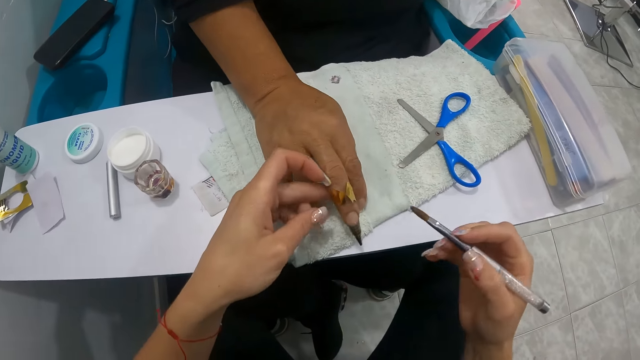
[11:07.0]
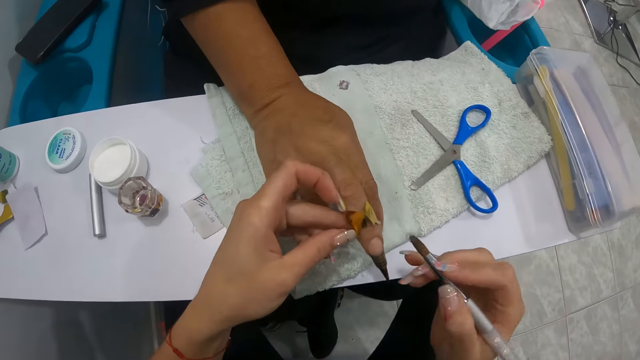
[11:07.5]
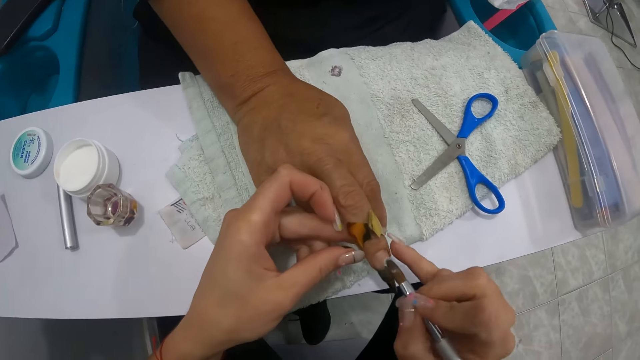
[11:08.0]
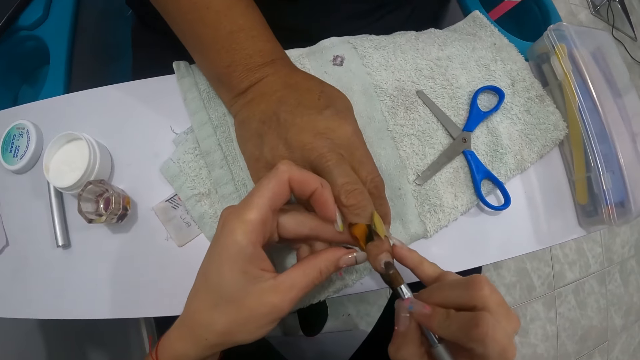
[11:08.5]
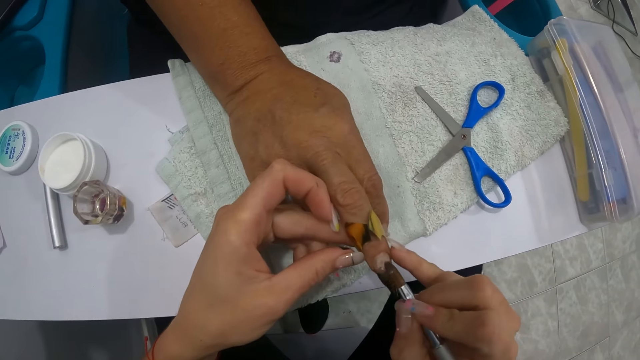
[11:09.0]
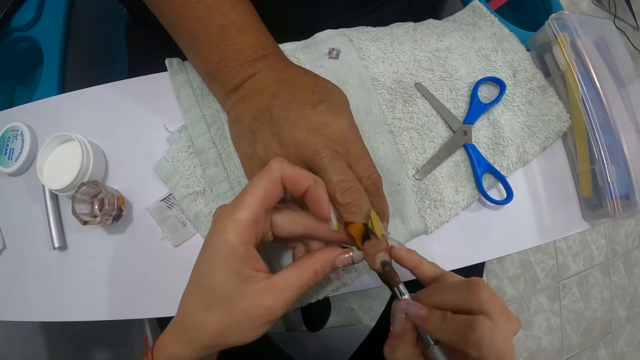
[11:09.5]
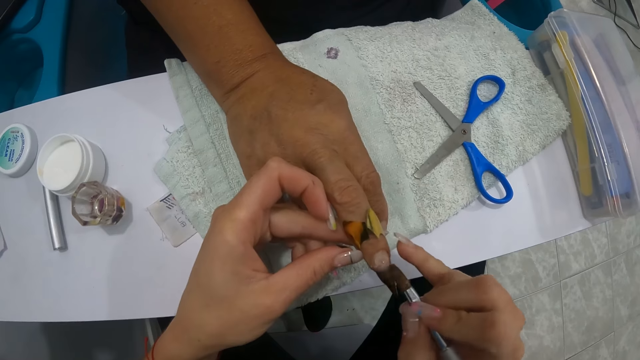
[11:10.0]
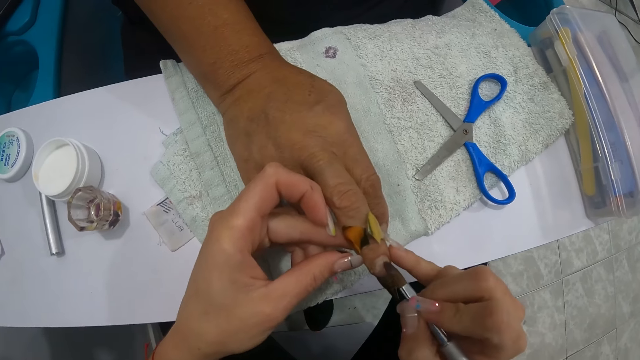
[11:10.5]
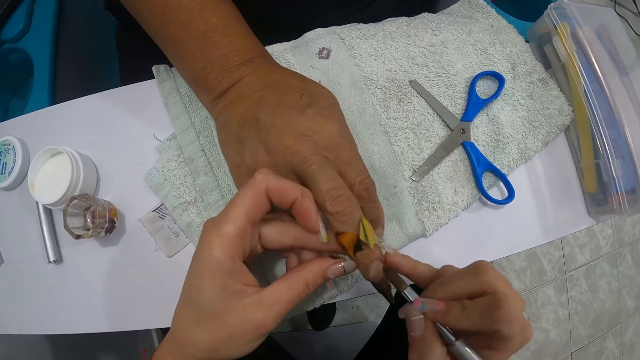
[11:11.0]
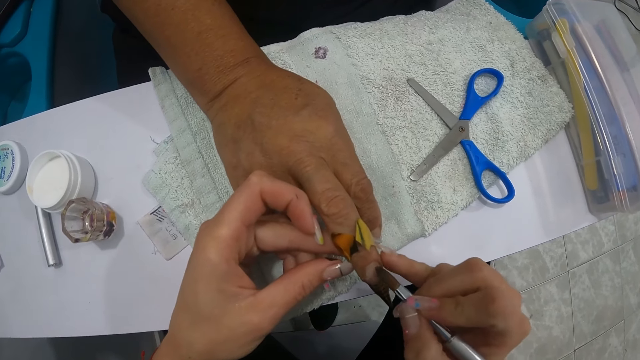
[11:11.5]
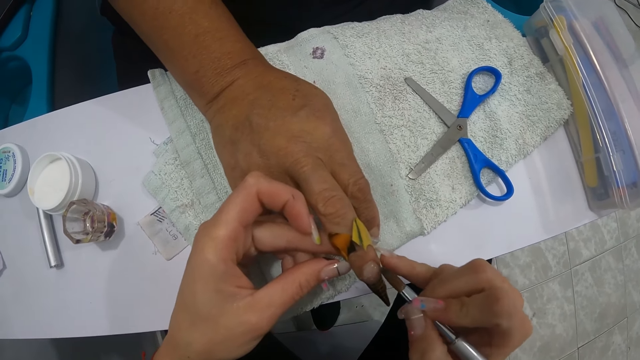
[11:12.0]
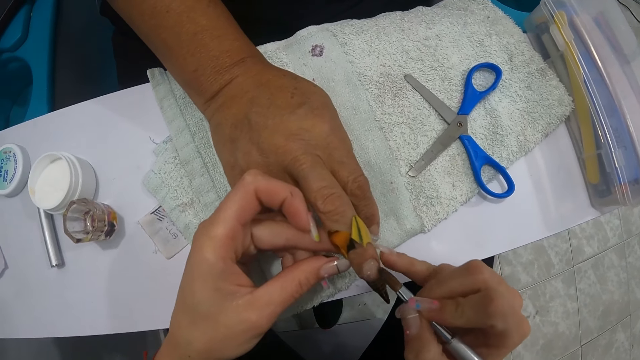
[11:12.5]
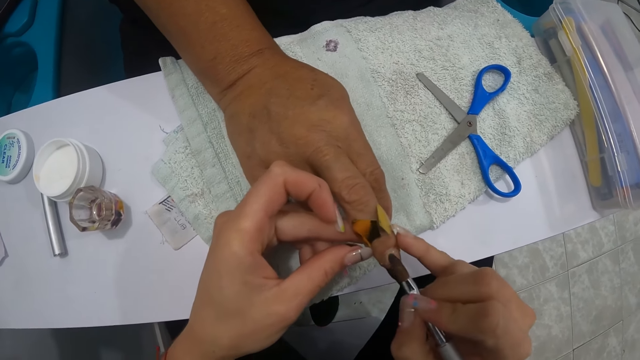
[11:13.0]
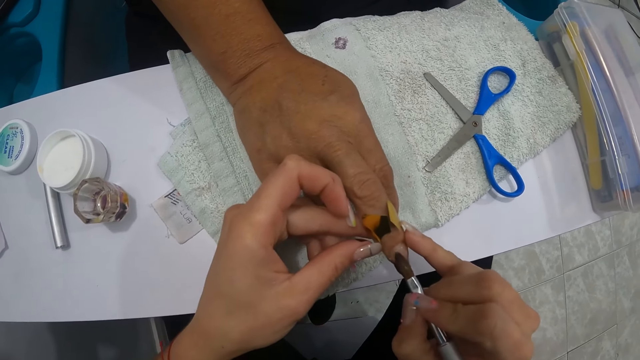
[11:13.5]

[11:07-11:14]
The camera wearer holds the woman's middle finger with her left hand. She lifts the woman's right middle finger with her left hand. She applies the cream on the nail. She dabs the woman's middle finger with the brush in her right hand.

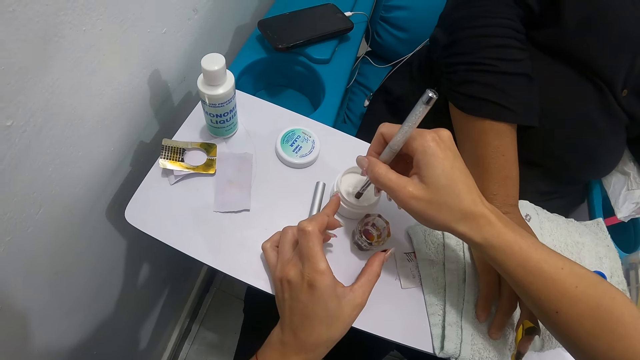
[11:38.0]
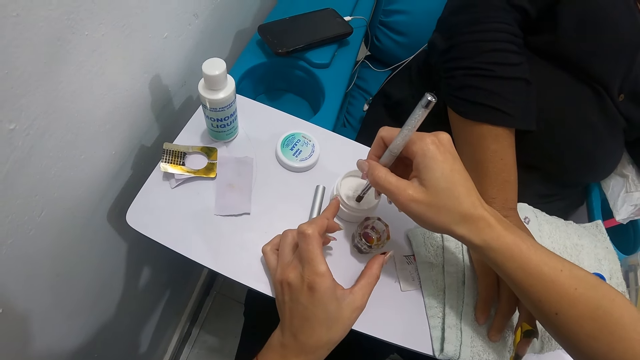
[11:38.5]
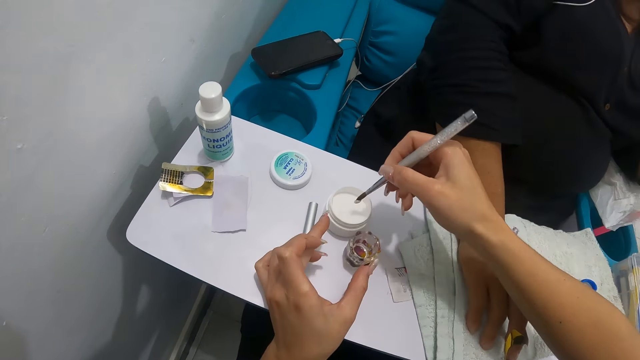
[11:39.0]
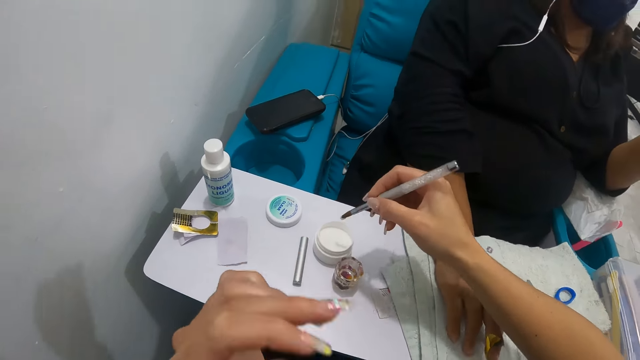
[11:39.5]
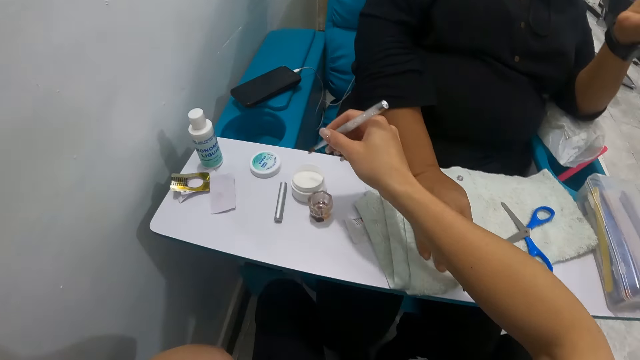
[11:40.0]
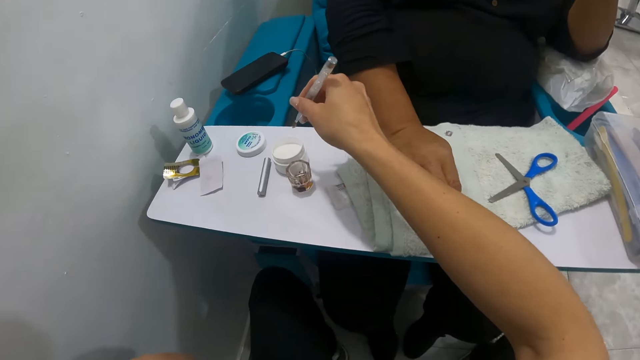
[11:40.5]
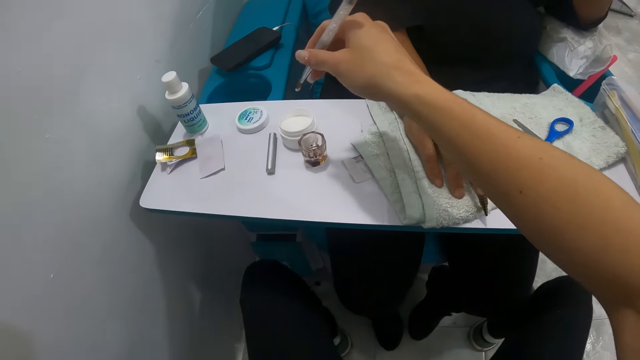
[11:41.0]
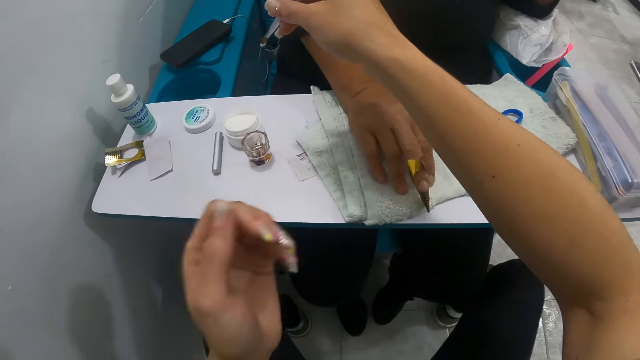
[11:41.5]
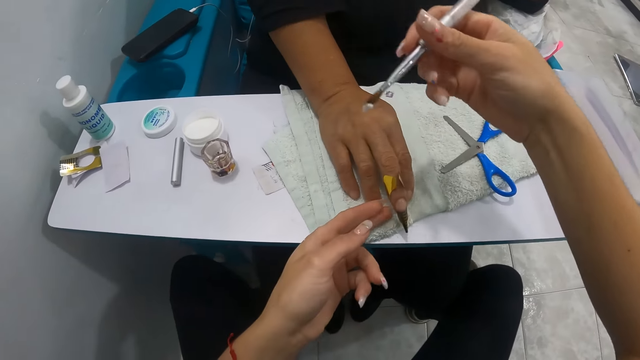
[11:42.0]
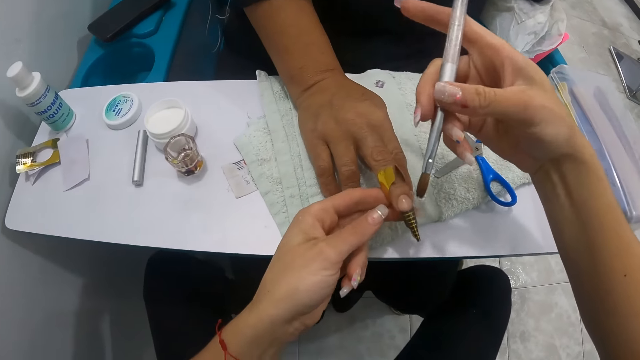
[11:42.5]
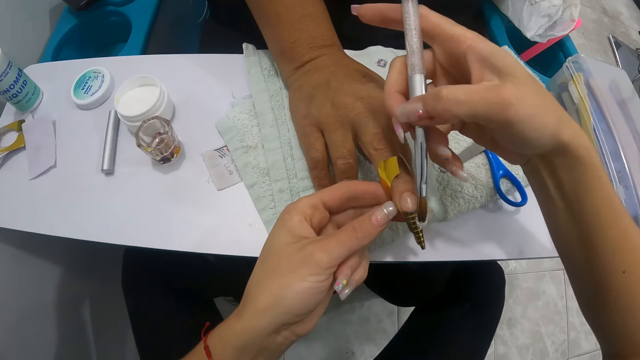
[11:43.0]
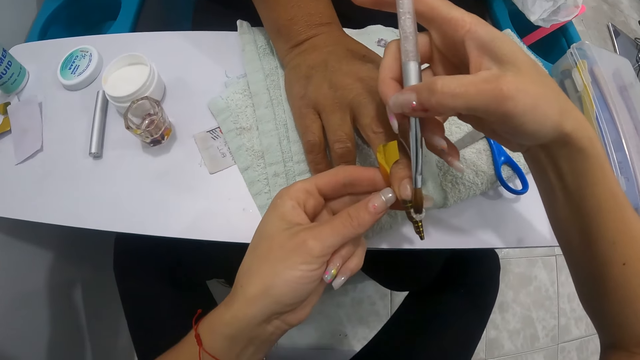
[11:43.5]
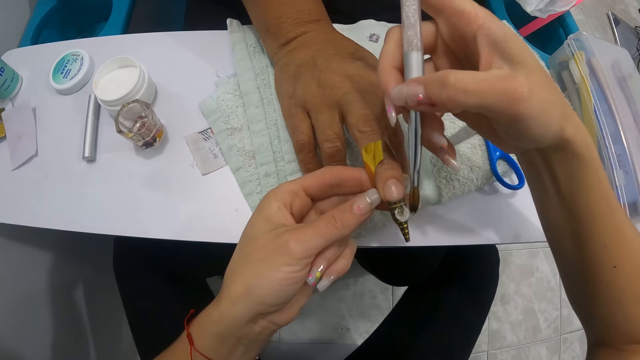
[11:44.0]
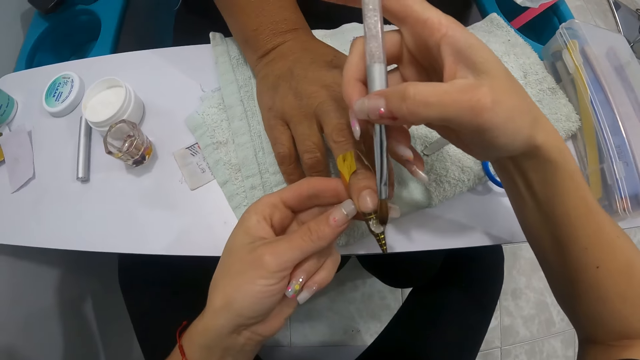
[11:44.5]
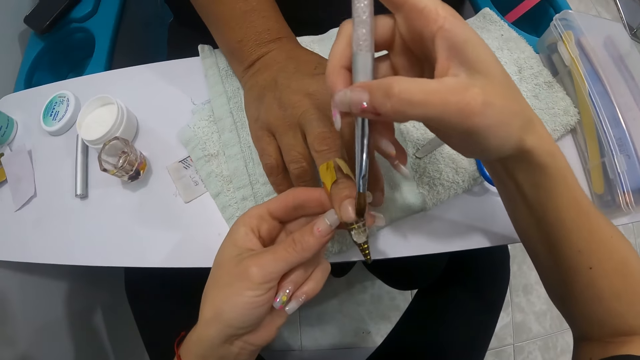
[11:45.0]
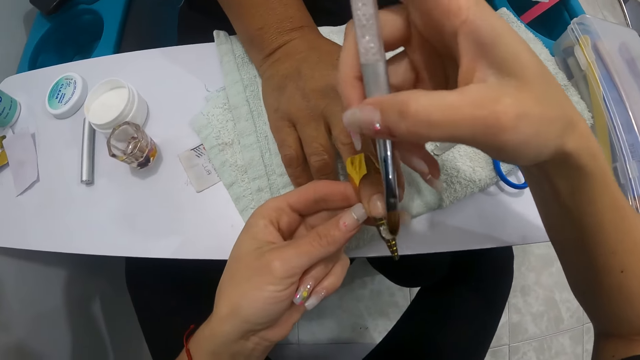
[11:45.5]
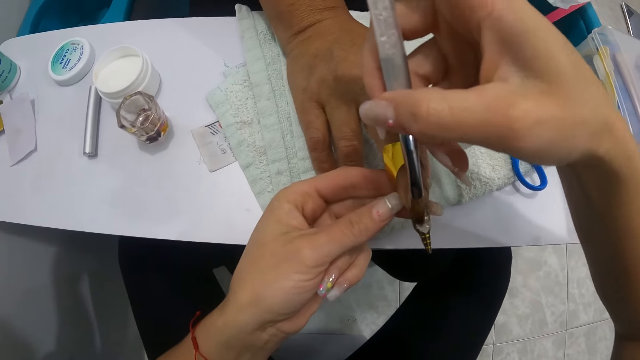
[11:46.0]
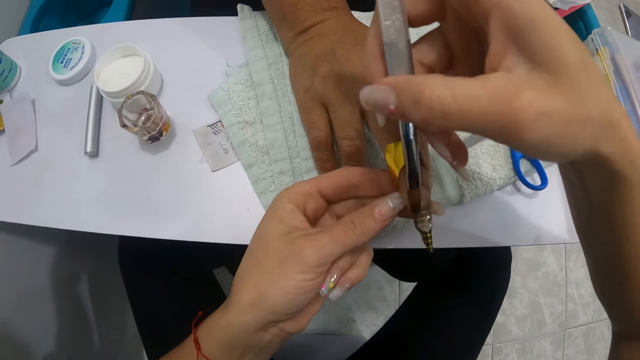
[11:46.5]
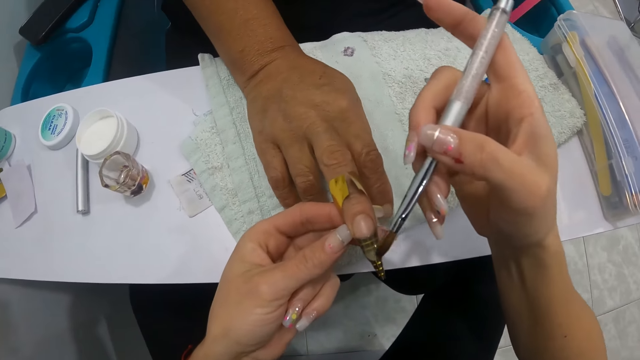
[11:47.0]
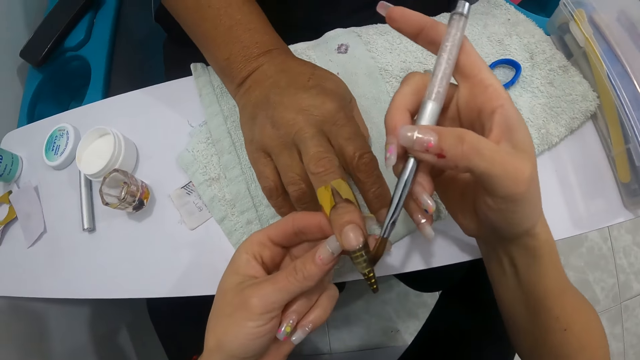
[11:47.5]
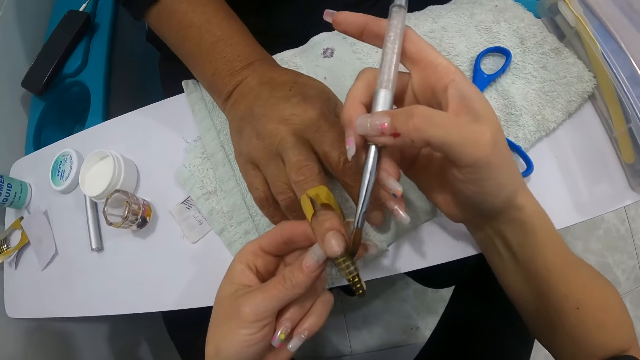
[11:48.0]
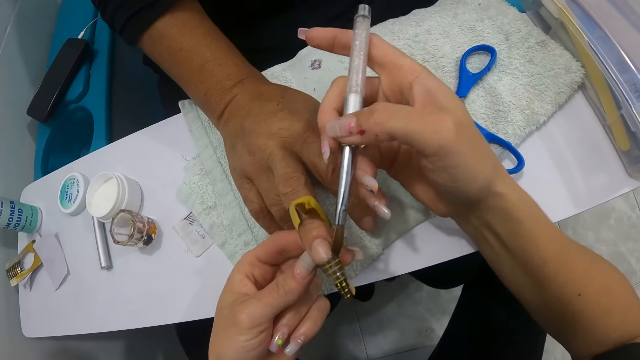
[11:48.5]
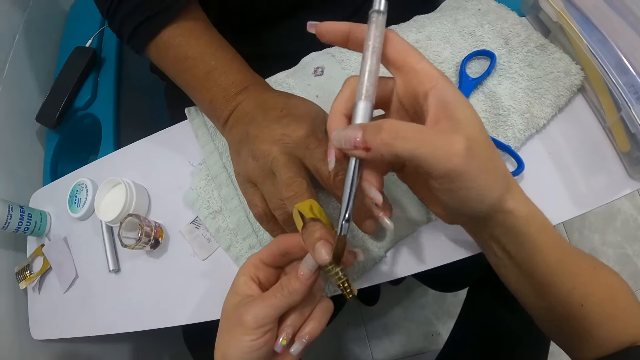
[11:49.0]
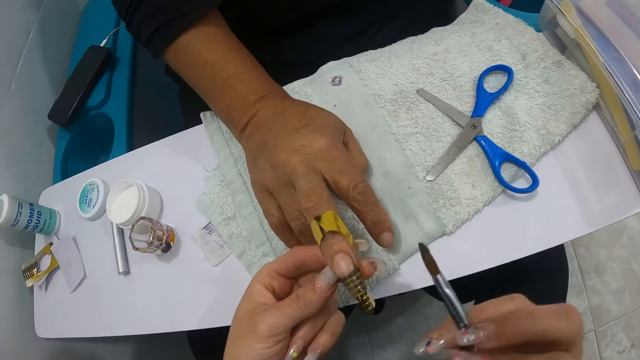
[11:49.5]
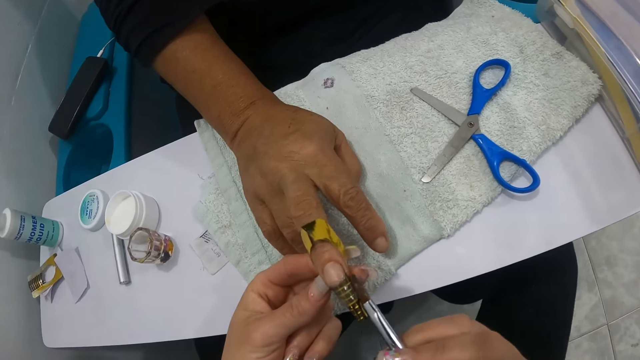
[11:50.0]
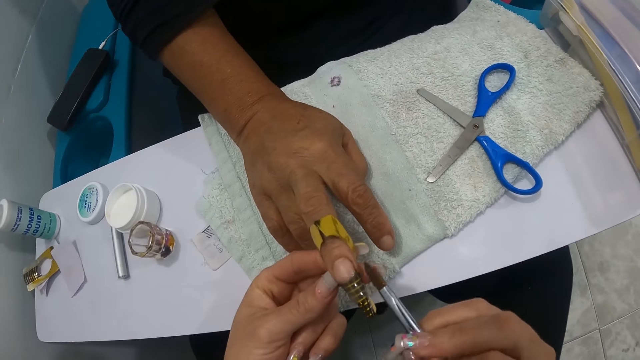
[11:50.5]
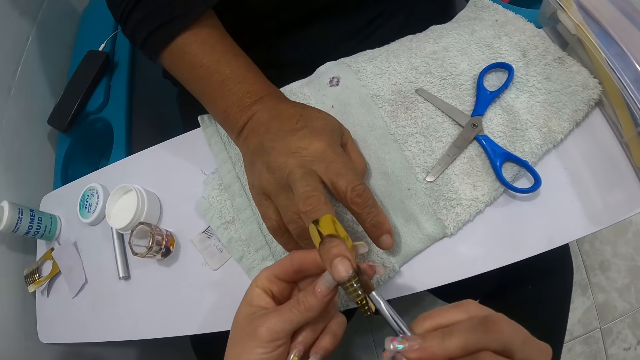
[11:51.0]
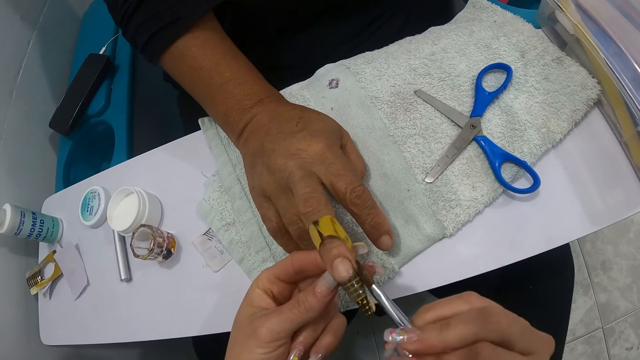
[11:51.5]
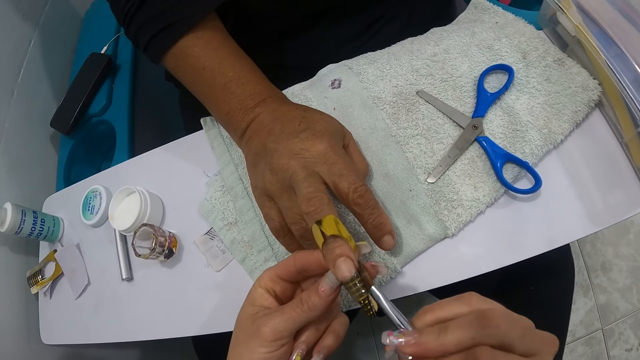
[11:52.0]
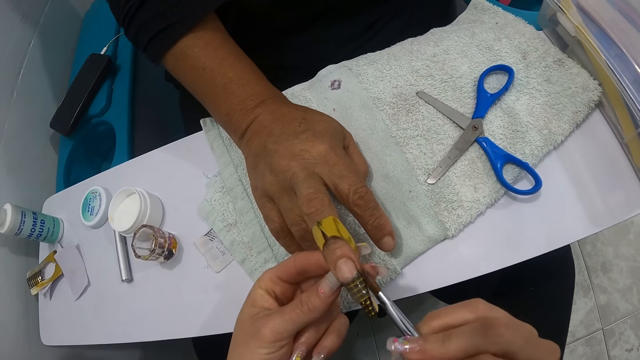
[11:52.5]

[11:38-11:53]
The camera wearer flicks the nail brush in her left hand in the cream. She touches the face. She lifts the woman's right middle finger with her left hand. She applies the cream on the nail. She dabs the woman's middle finger with the brush in her right hand. She turns the nail brush. She applies the cream on the nail.
